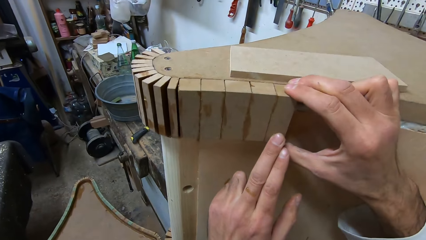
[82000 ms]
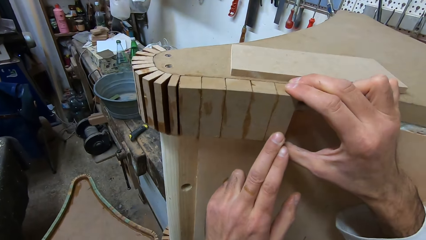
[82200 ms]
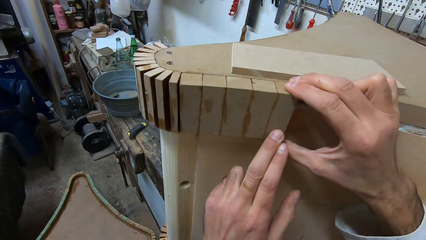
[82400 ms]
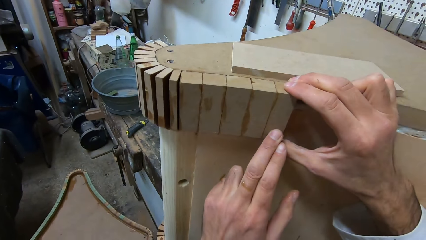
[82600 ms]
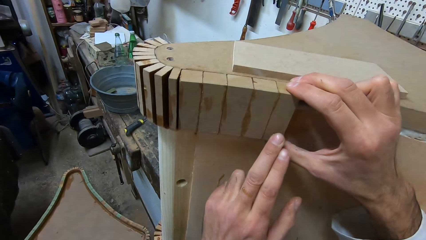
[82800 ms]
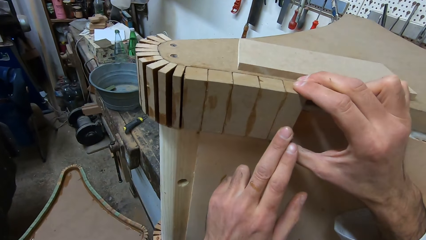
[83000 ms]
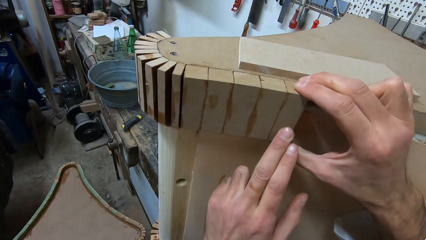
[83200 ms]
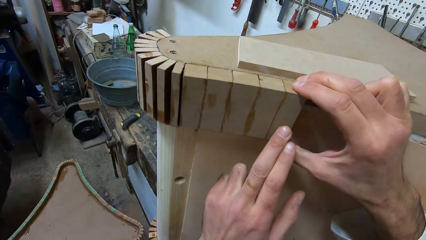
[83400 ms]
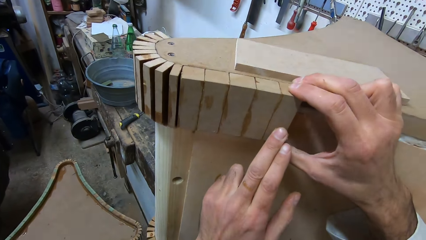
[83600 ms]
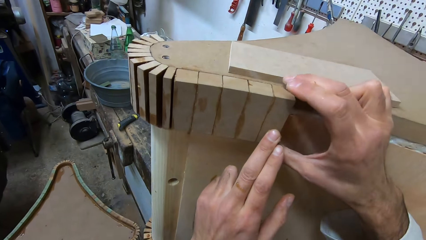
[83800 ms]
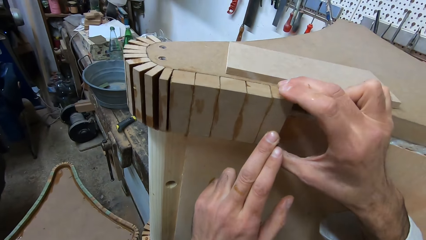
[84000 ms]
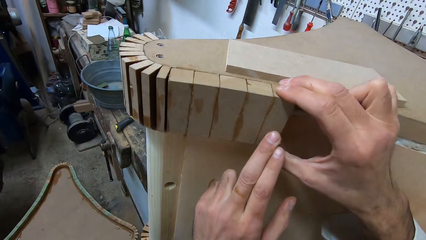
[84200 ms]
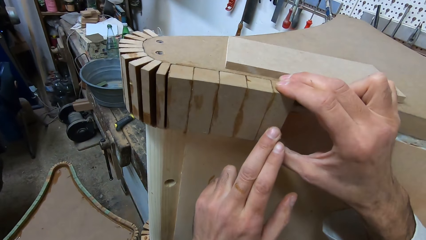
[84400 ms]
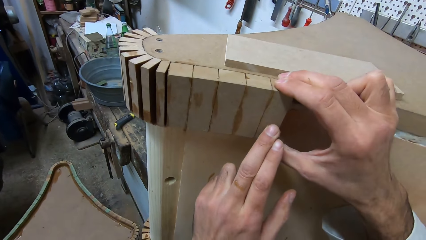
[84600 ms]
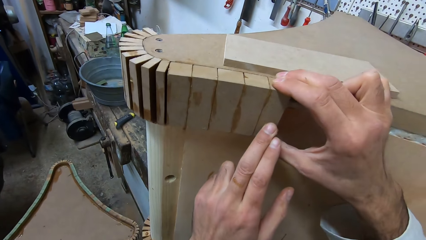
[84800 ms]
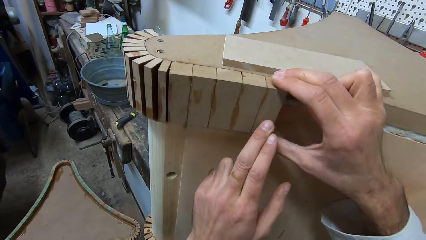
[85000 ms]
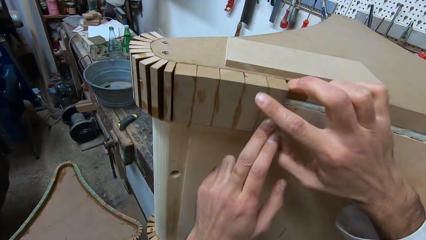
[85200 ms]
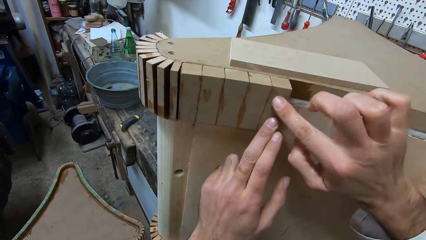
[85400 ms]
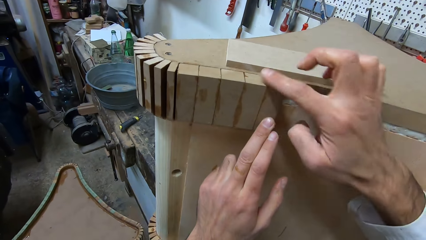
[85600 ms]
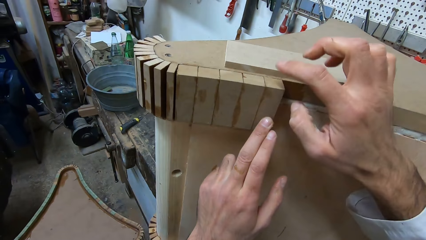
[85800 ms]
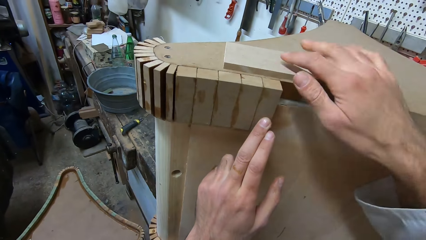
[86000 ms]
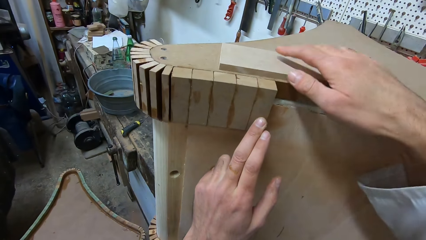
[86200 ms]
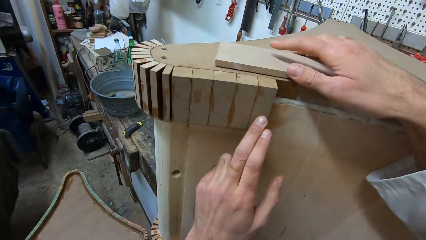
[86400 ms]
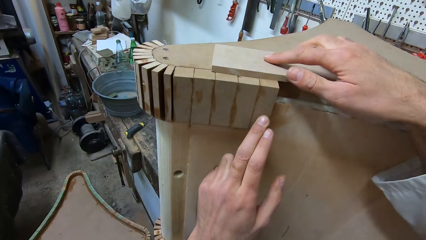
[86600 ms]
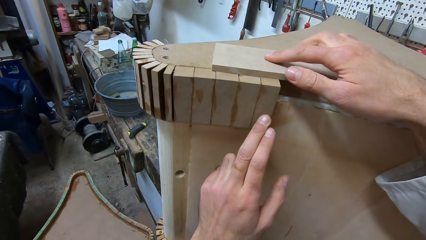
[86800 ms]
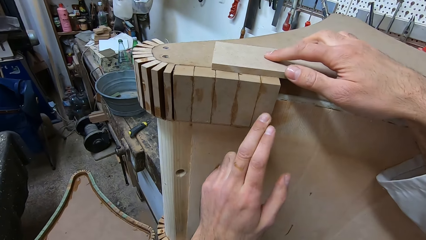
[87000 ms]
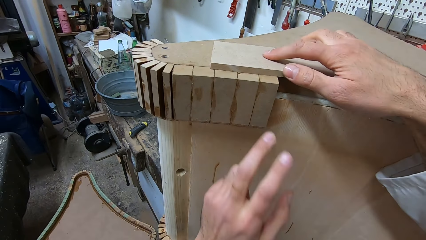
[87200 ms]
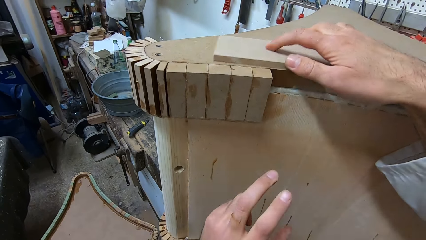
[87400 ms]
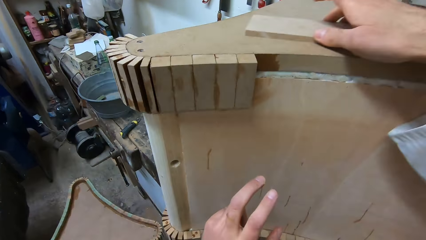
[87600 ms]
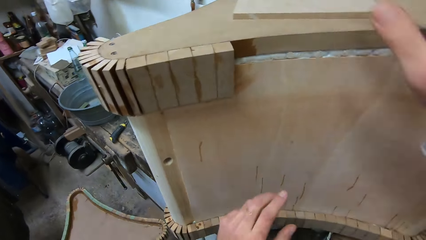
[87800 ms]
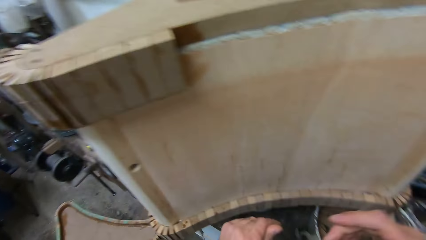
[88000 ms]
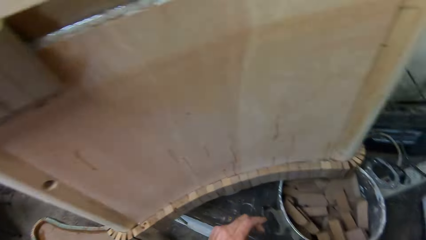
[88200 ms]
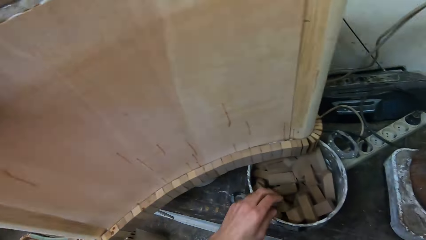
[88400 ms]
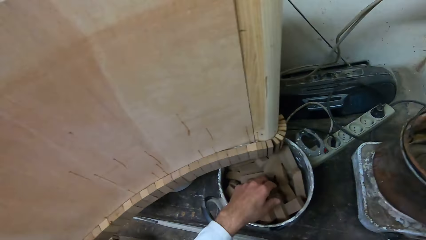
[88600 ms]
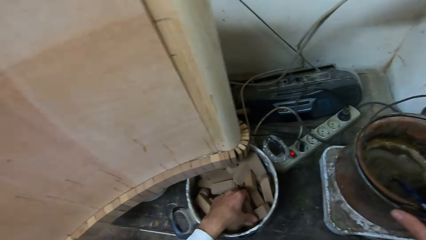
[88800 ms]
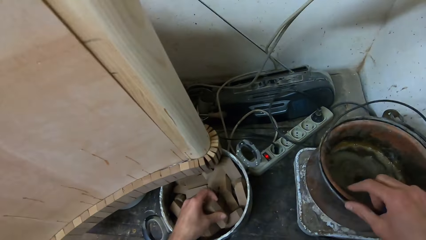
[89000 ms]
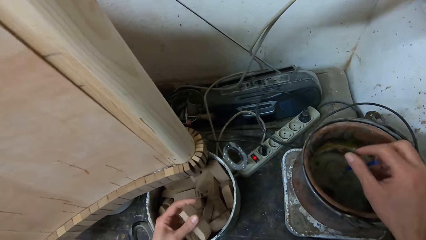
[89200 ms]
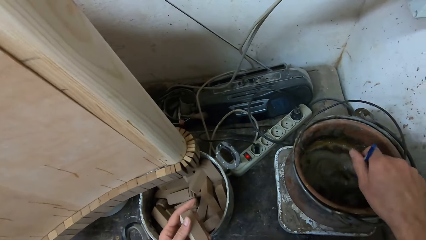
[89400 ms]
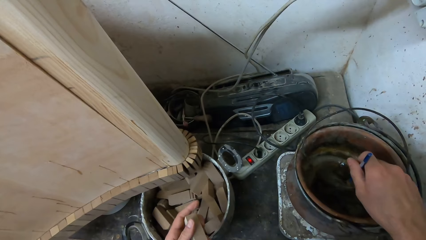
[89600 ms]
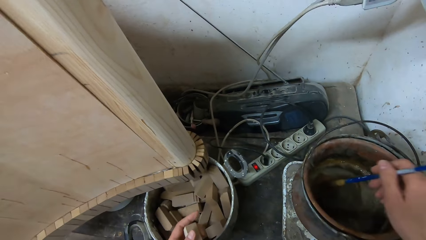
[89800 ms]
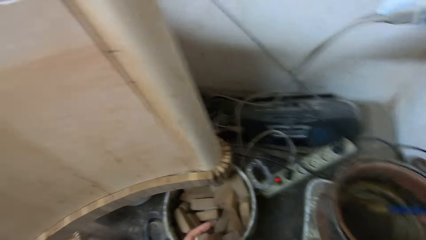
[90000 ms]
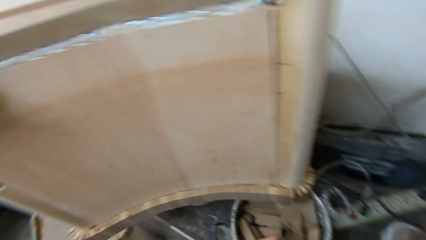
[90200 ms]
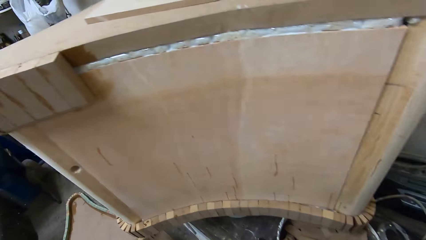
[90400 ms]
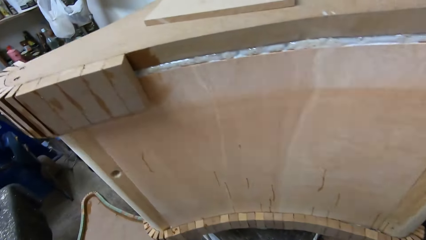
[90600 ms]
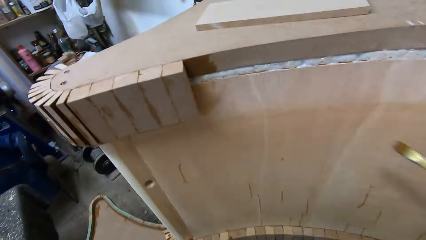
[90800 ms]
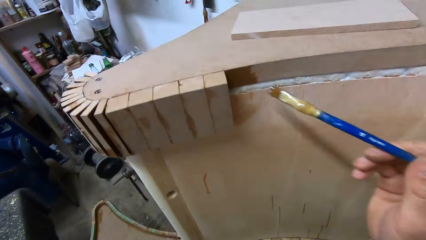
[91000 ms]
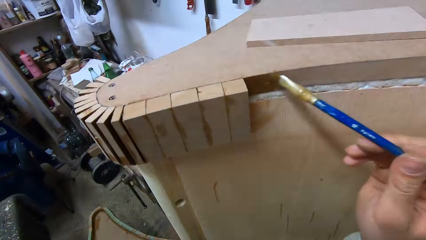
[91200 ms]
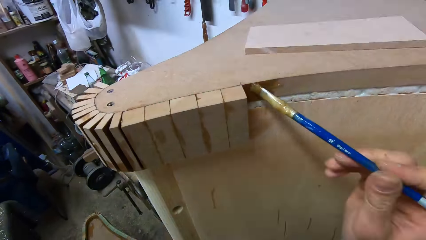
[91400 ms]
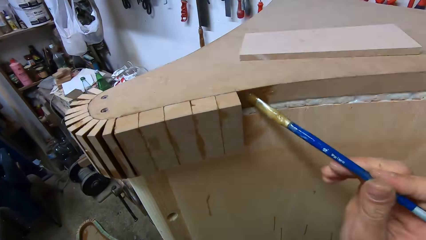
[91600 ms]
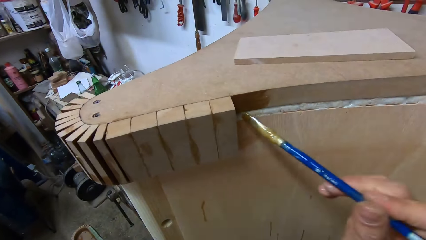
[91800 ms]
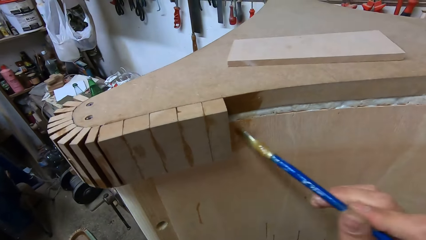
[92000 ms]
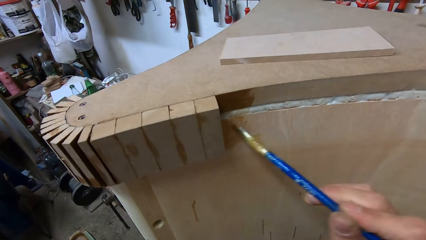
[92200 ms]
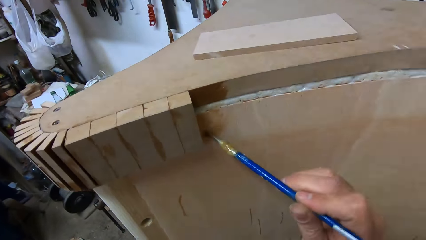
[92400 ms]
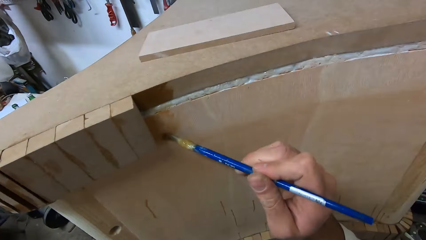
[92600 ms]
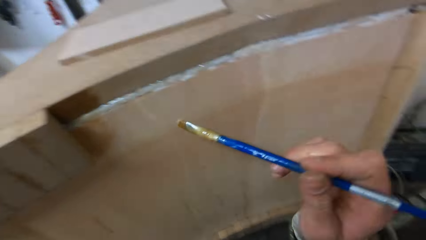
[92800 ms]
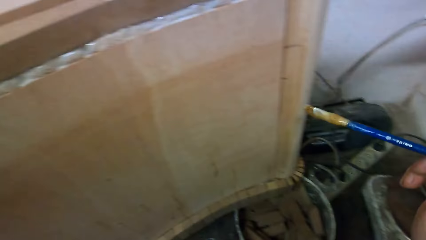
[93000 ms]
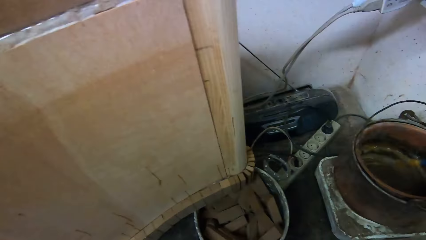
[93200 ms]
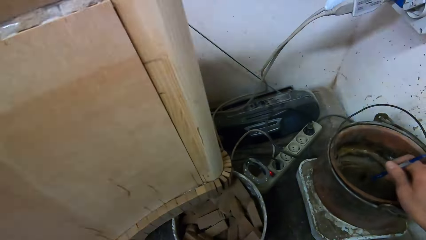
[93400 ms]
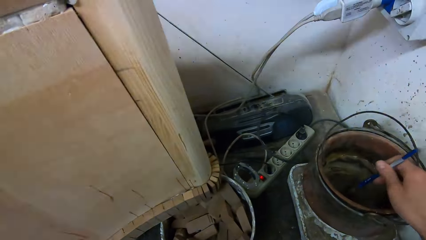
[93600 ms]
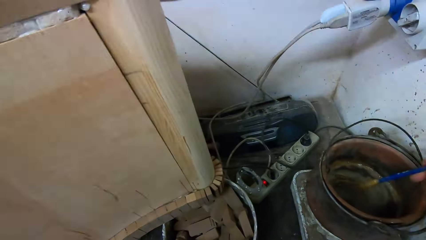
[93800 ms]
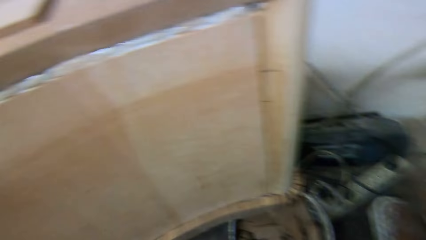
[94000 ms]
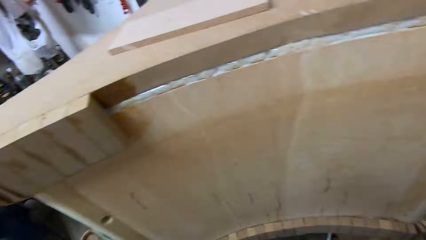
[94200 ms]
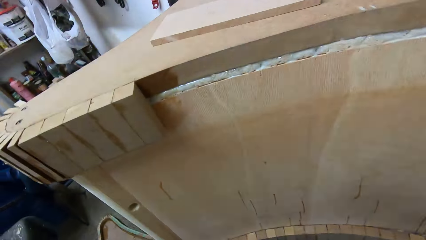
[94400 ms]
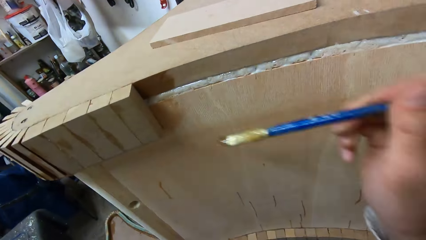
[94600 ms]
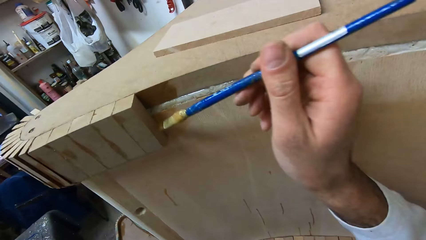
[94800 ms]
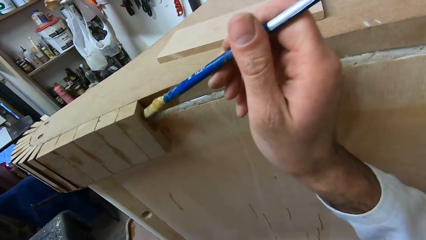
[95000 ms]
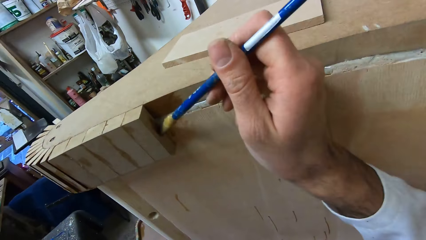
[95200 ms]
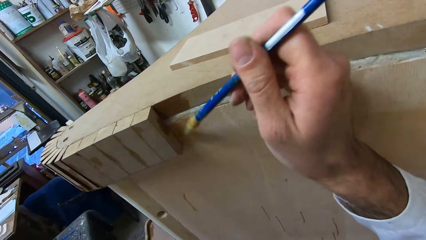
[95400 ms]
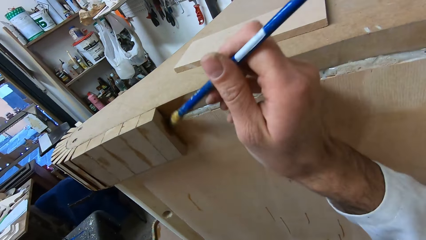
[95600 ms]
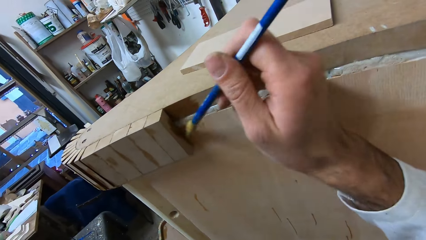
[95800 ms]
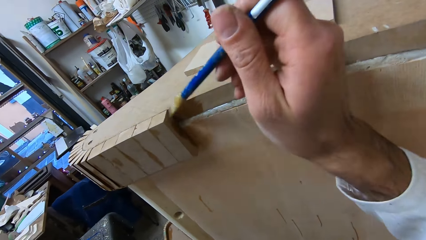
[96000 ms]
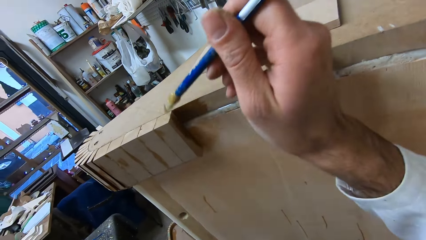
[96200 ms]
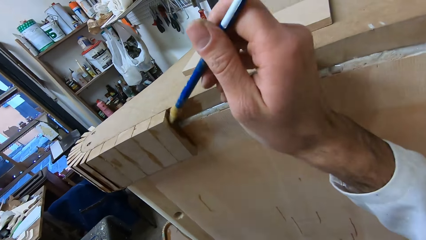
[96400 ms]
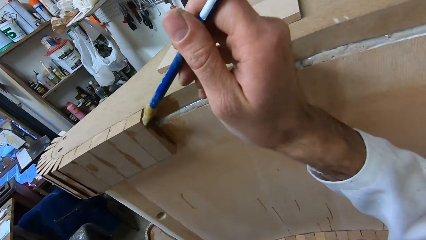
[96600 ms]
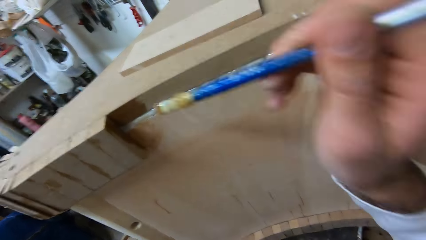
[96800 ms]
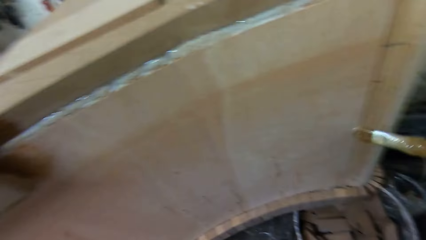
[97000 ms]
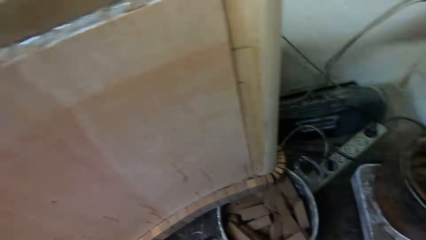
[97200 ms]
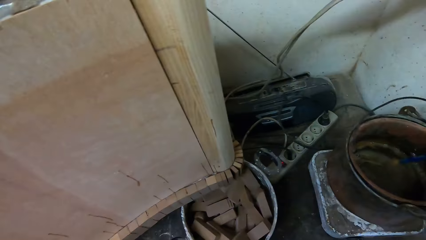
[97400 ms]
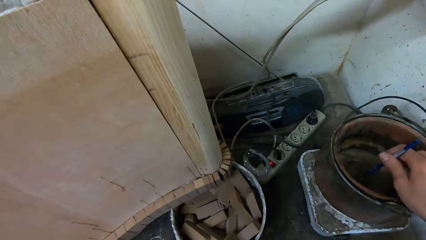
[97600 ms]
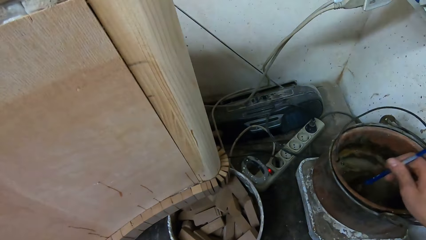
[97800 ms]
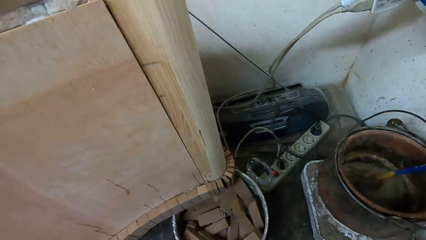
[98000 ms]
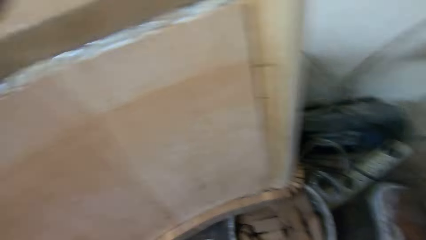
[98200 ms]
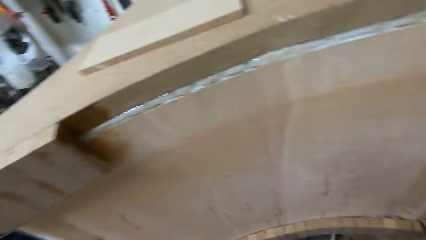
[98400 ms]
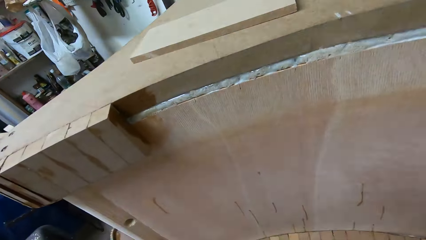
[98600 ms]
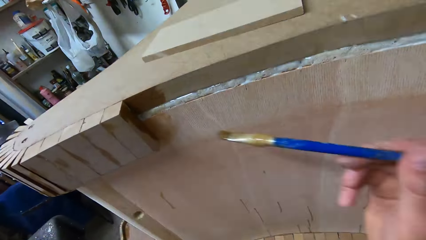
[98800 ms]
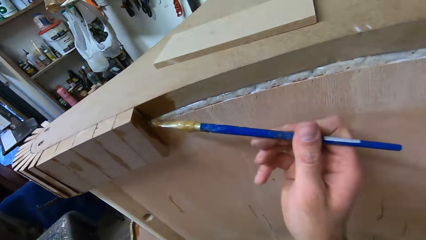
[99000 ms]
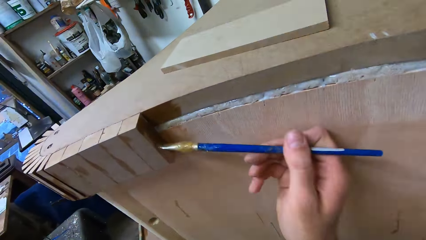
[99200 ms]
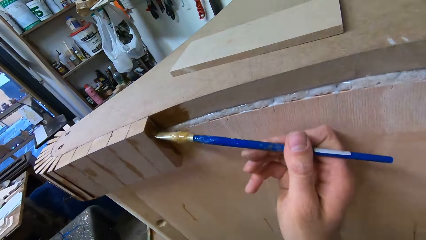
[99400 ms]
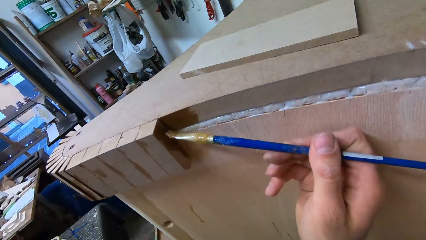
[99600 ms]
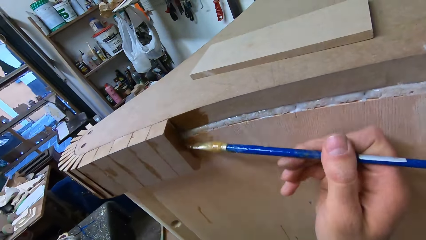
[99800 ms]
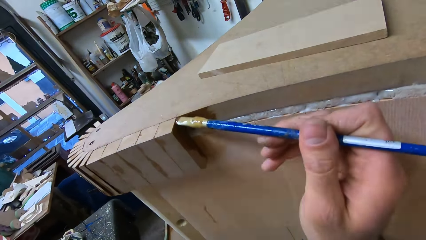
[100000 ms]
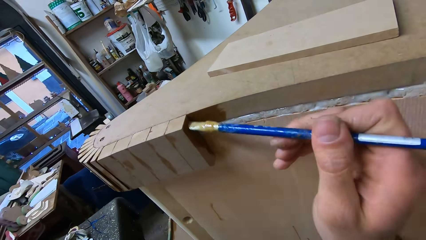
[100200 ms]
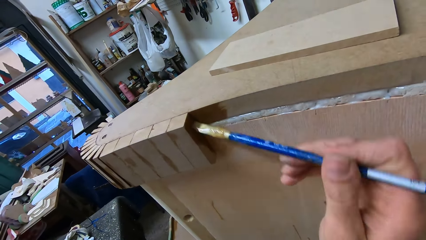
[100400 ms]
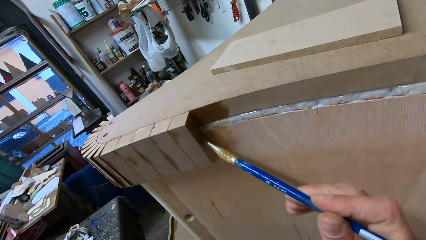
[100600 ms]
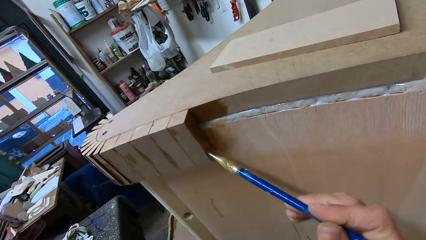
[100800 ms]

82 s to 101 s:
The camera wearer wipes off the glue on the body of the wood with his right hand. He picks up the wood and moves the wood on top of the furniture. He picks up a piece of wood from a bucket. He picks up the glue brush from a bucket of glue. He applies the glue to the furniture. He dips the glue brush into the bucket of glue. He applies the glue to the furniture. He dips the glue brush into the bucket of glue. He applies the glue to the furniture.
